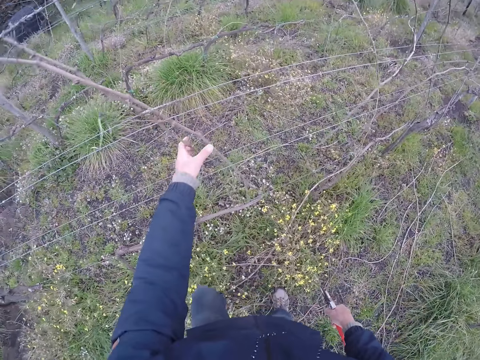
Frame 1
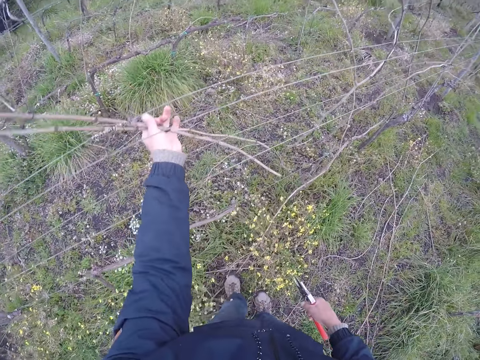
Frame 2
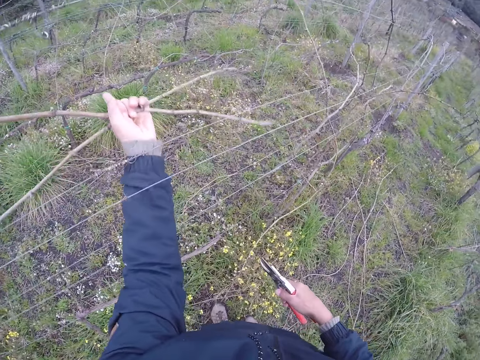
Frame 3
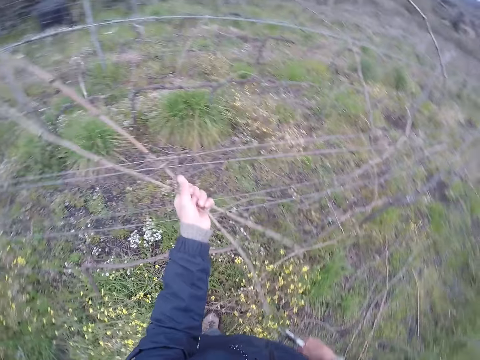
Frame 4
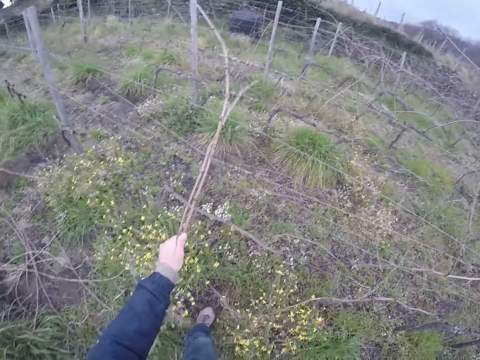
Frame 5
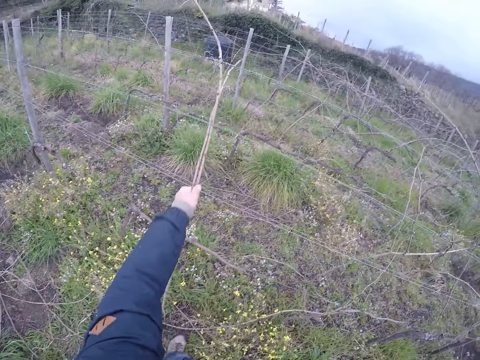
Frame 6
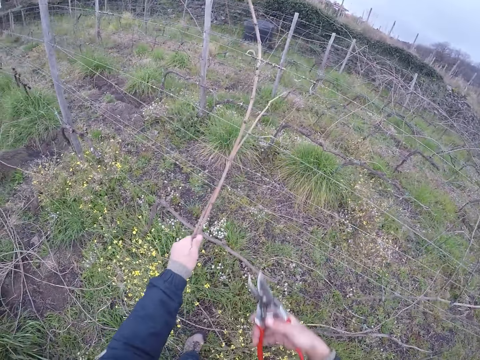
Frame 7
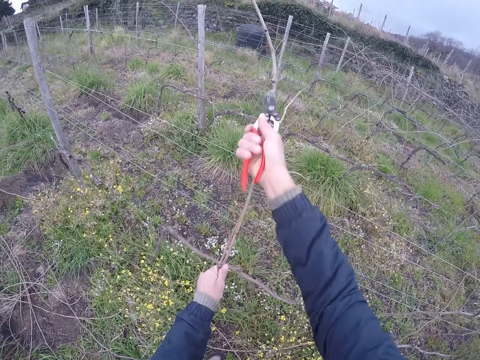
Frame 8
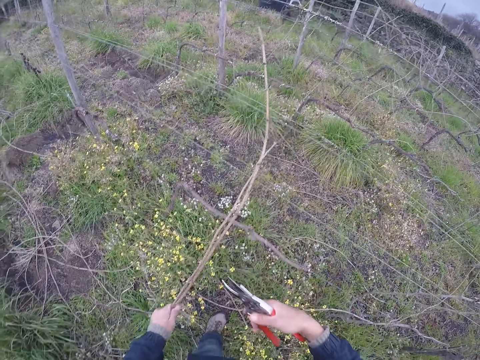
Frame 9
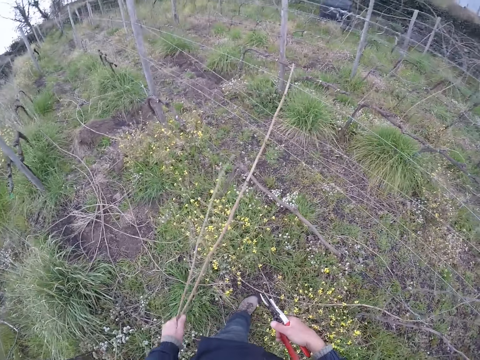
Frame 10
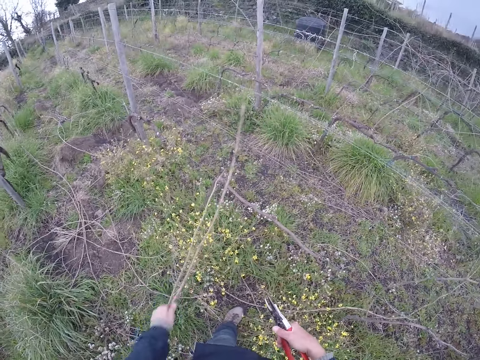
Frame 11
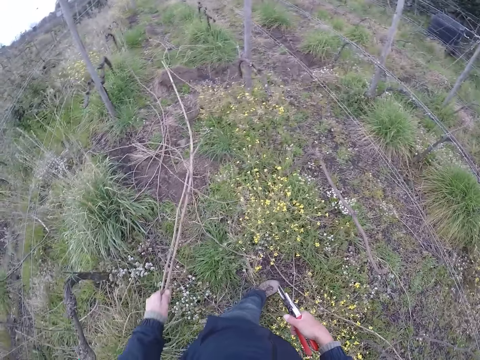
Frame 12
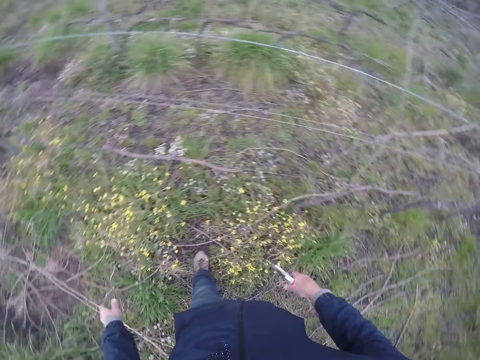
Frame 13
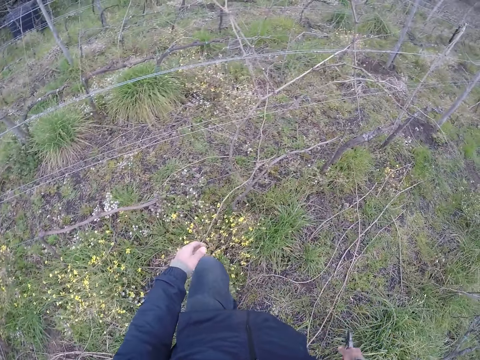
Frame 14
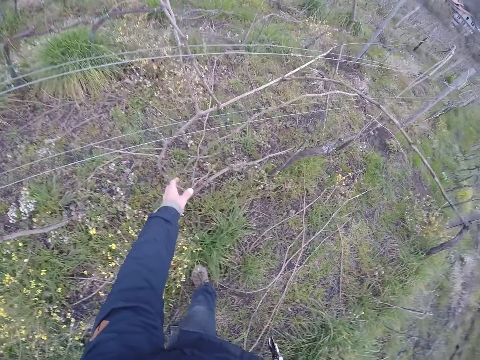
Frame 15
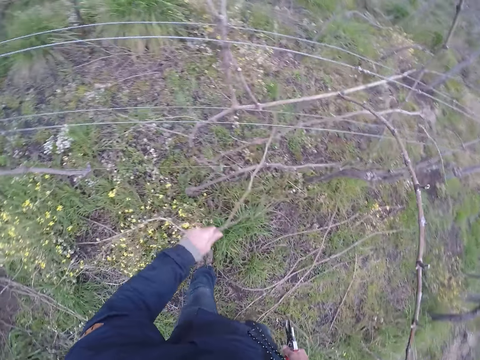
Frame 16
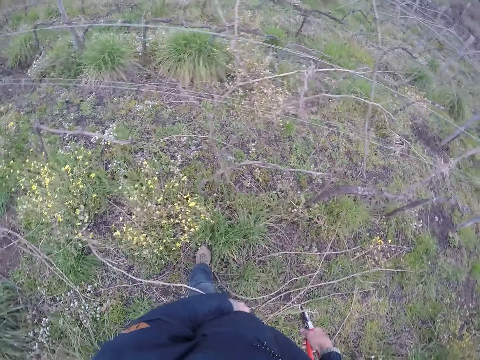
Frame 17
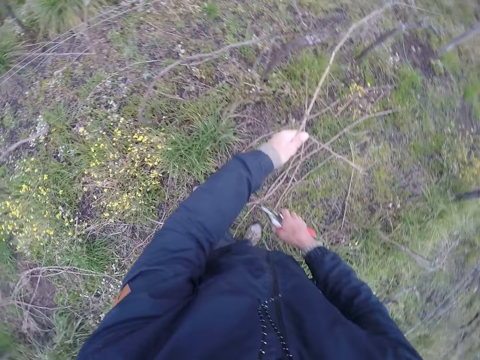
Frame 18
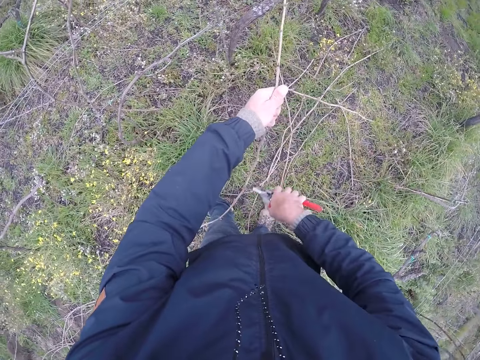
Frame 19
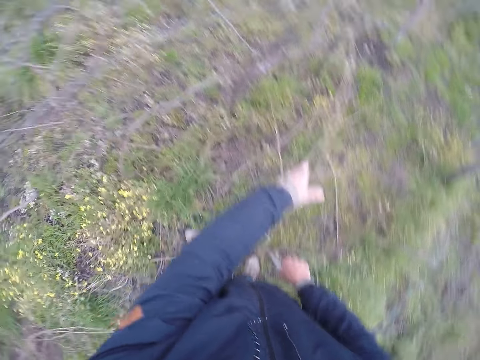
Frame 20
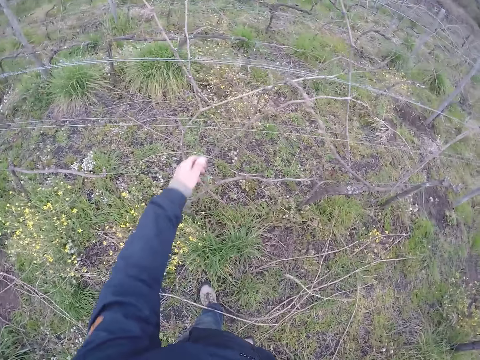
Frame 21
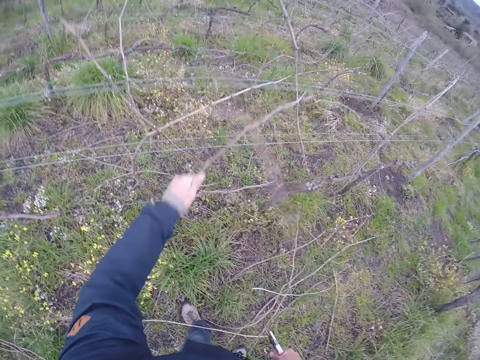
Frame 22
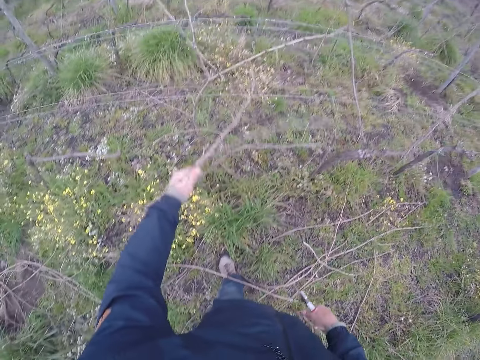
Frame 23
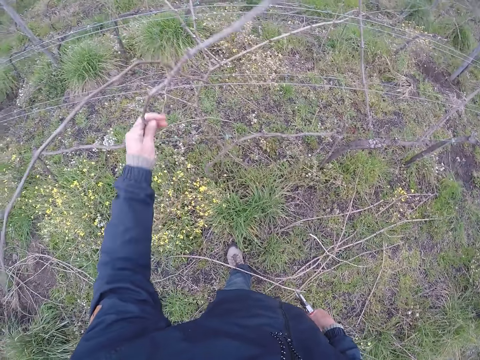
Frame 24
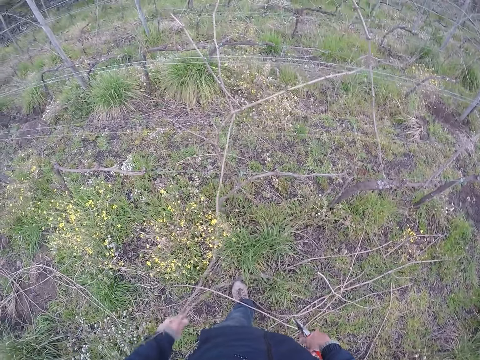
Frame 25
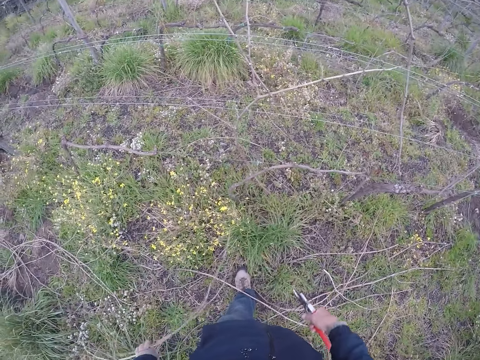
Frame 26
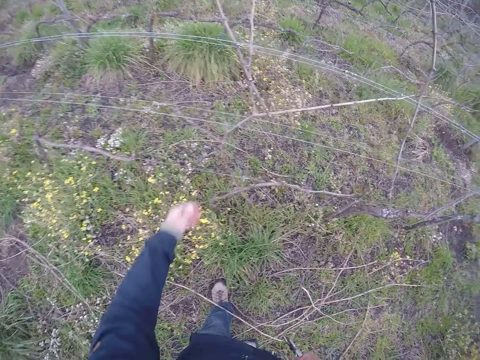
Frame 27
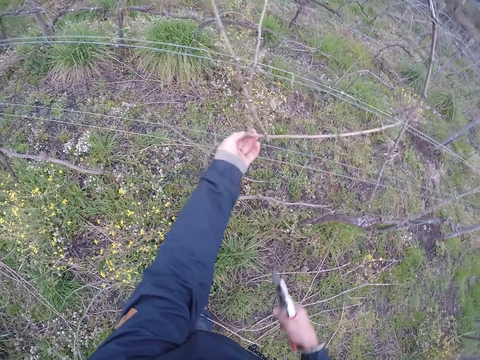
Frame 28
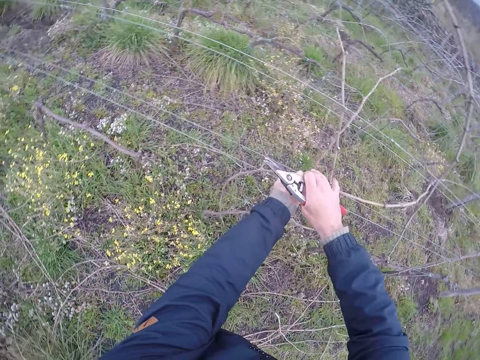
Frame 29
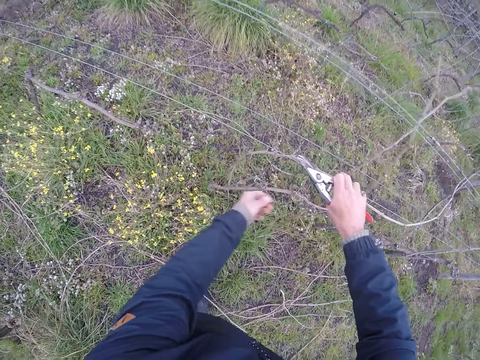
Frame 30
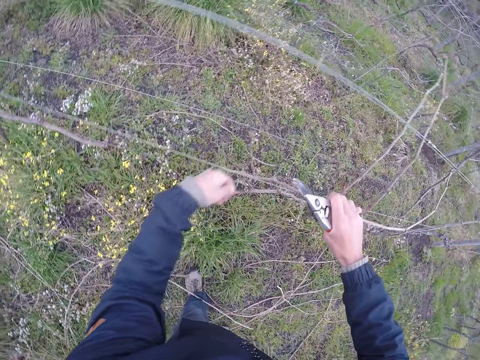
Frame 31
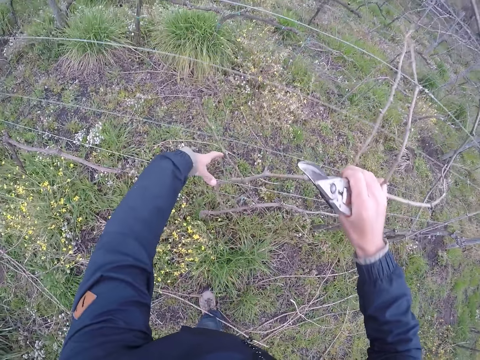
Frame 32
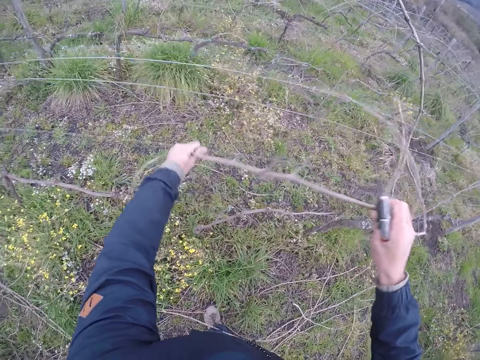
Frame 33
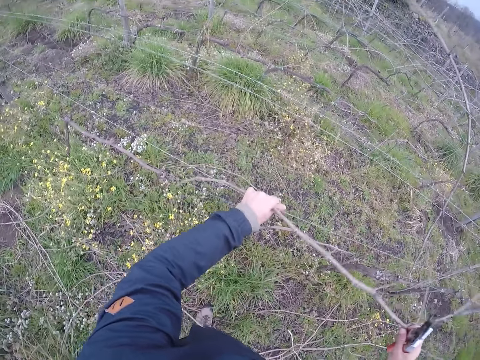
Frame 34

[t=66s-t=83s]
The camera wearer removes dry branches from a wire with his left hand. He cuts the dry branches with the cutter in his right hand. He pulls a stick. He drops the dry branches on the floor with his left hand. He steps forward. He removes a dry branch from the wire with his left hand. He cuts the dry branch with the cutter in his right hand. He drops the dry branch on the floor with his left hand. He removes a dry branch from the wire with his left hand. He drops the dry branch on the floor with his left hand. He removes a dry branch from the wire with his hands.

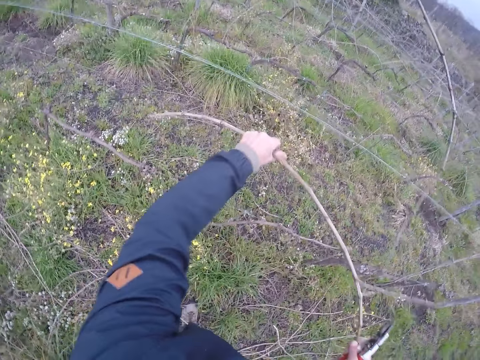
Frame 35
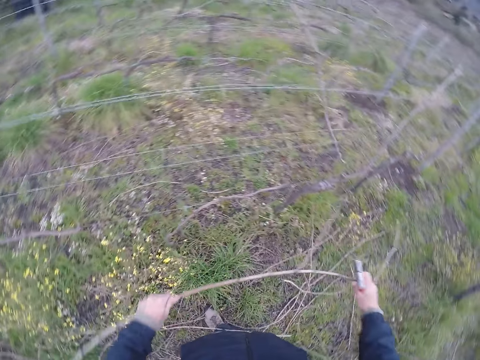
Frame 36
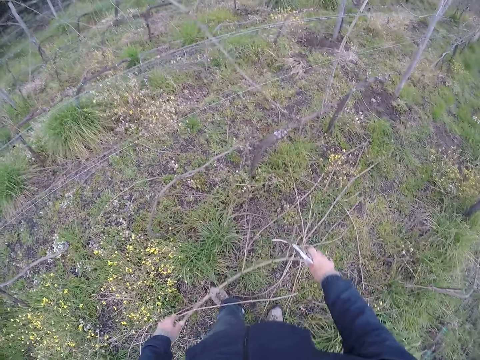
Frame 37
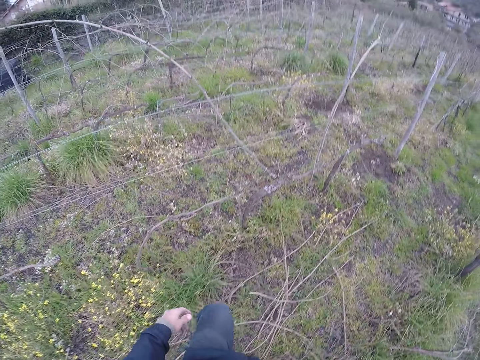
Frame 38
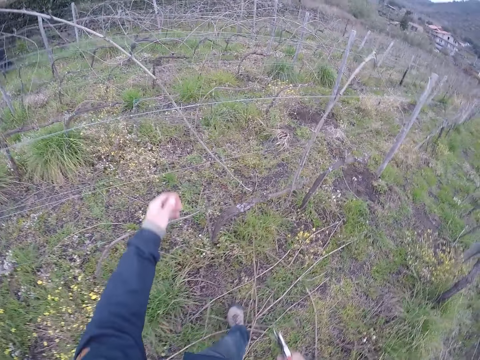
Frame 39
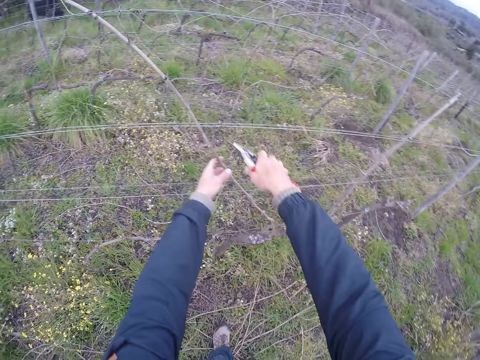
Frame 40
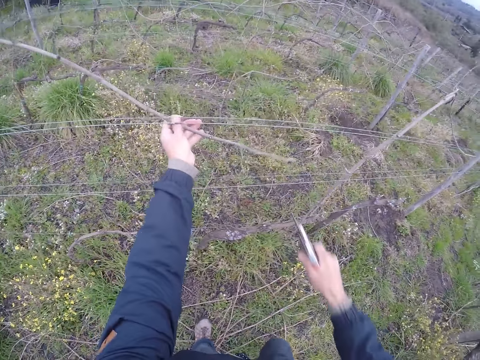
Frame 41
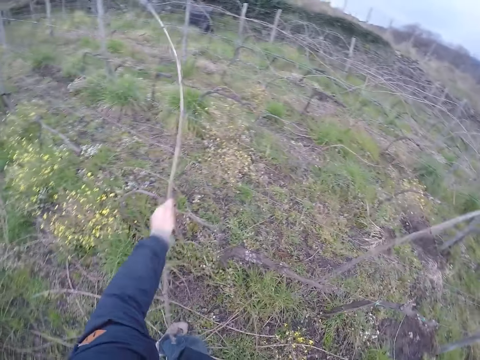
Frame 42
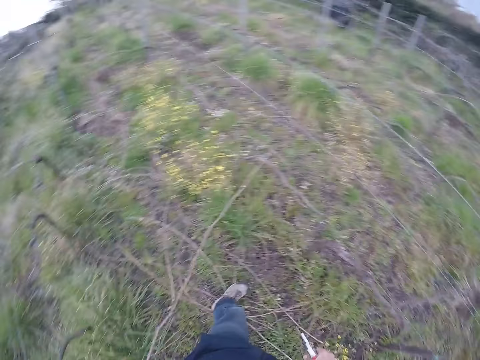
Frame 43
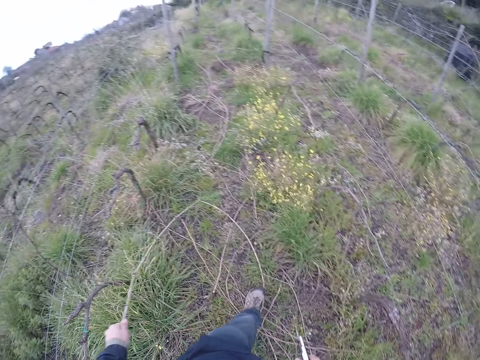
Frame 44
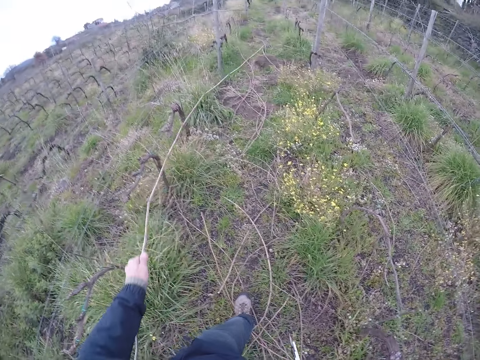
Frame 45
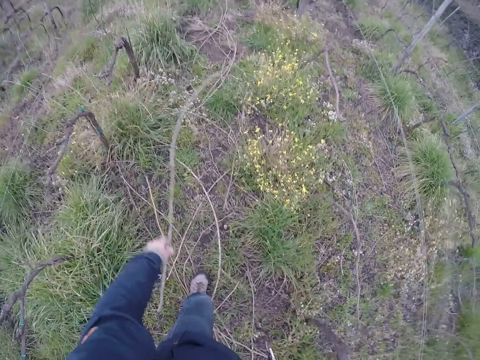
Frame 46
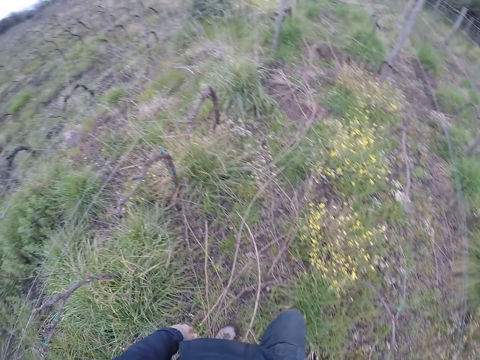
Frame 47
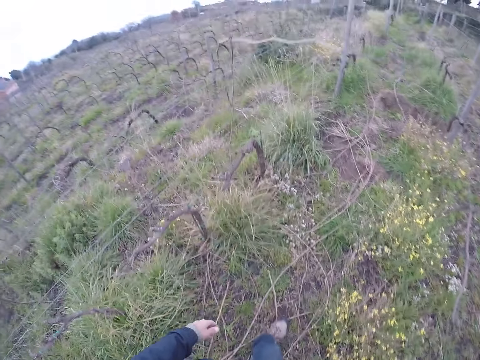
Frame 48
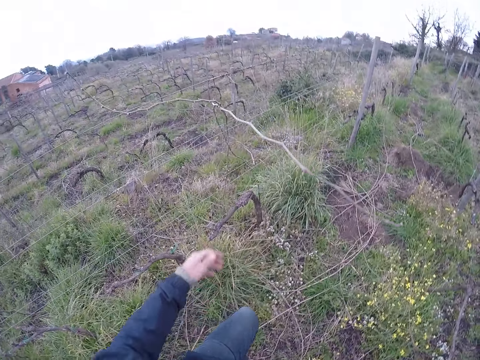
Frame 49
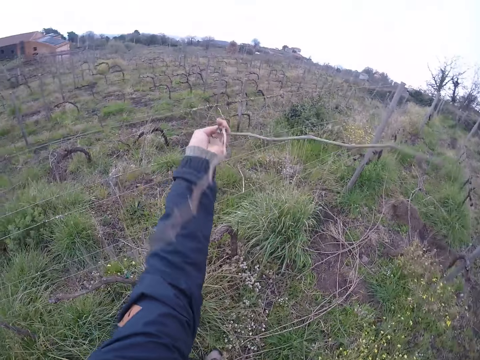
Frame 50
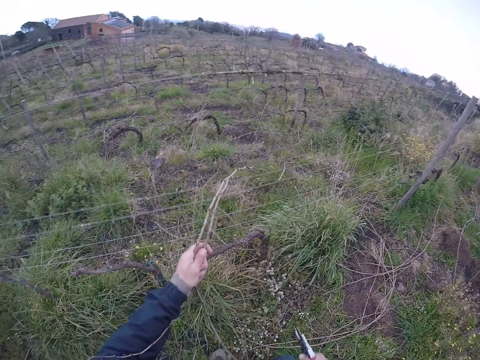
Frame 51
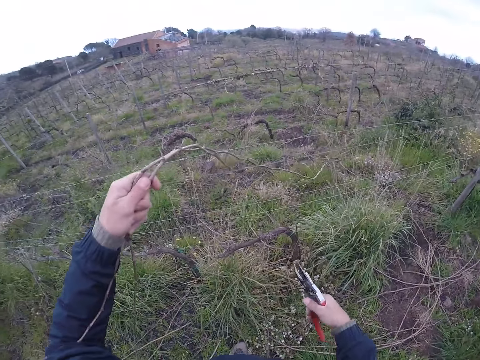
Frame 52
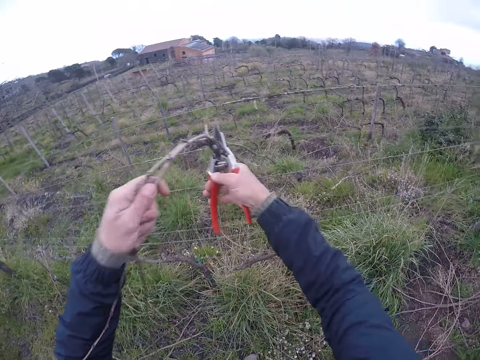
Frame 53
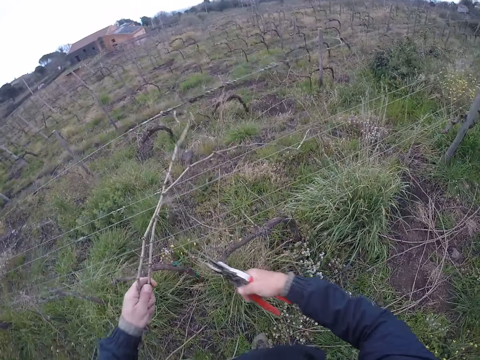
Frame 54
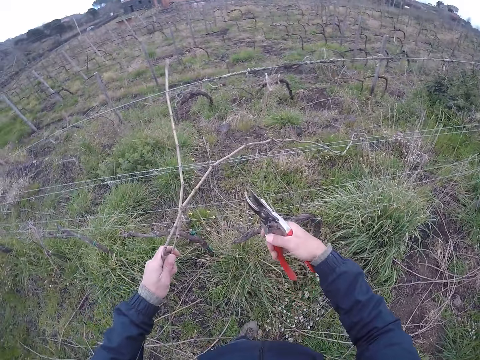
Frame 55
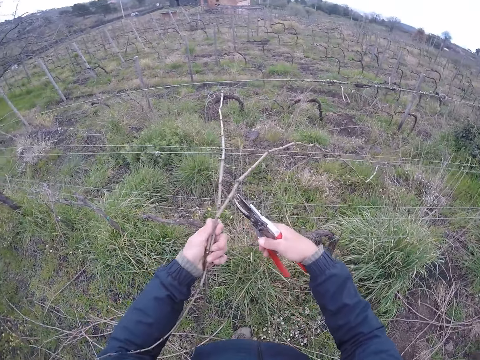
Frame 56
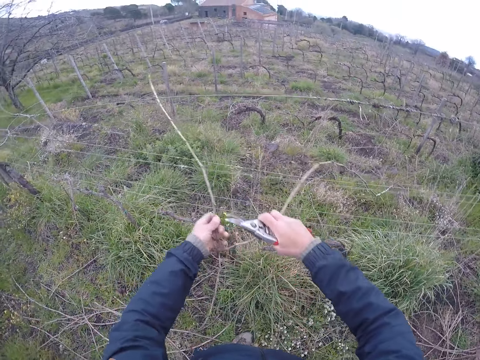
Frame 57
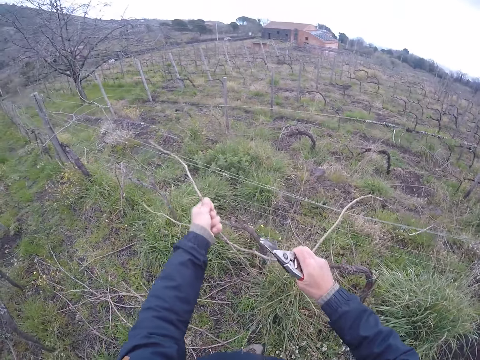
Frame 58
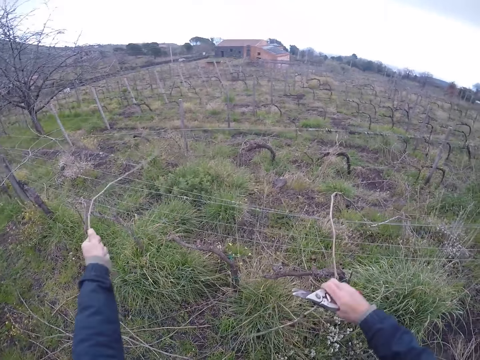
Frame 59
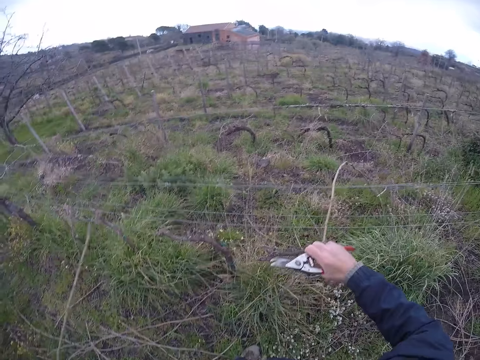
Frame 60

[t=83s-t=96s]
The camera wearer drops the dry branch on the floor with his hands. He removes a dry branch from a wire with his left hand. He cuts the dry branch from the wire with the cutter in his right hand. He drops the dry branch on the floor with his hands. He walks around. He removes dry branches from the wire with his left hand. He holds the dry branches with the cutter in his right hand. He pulls the branches apart with his hands.
